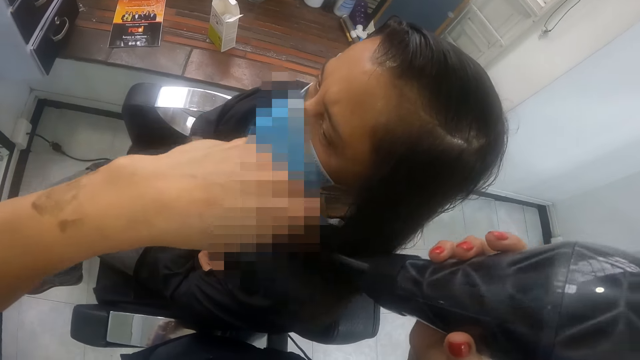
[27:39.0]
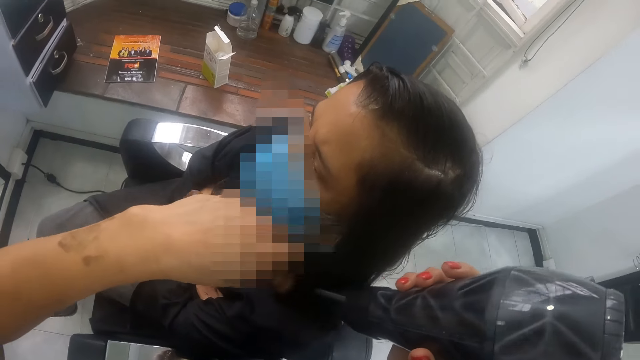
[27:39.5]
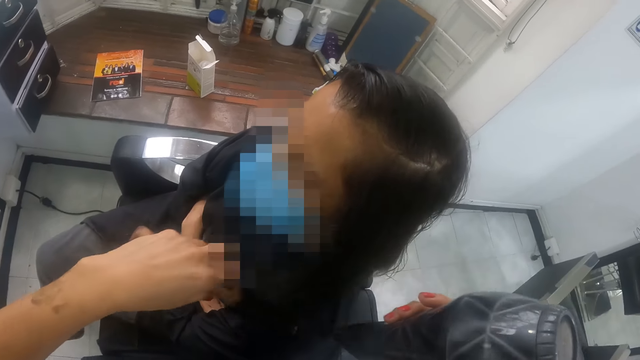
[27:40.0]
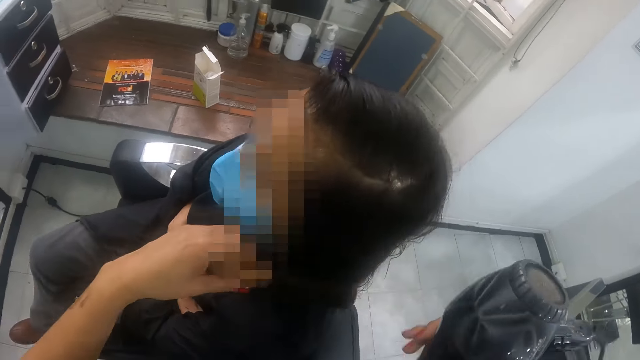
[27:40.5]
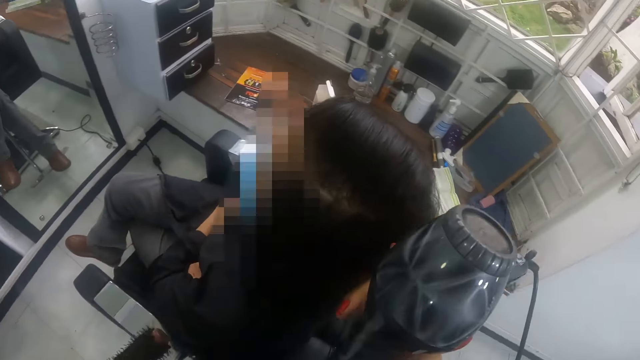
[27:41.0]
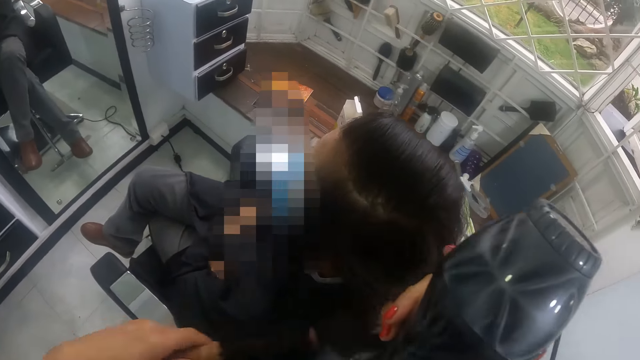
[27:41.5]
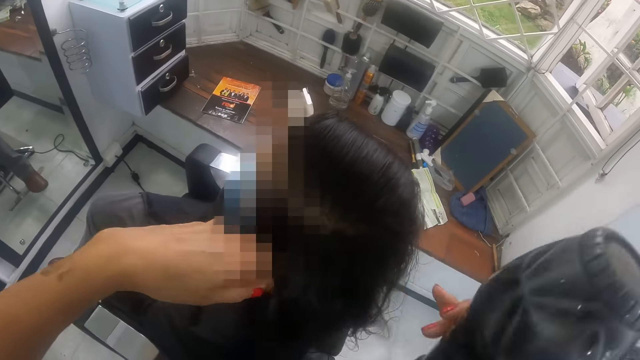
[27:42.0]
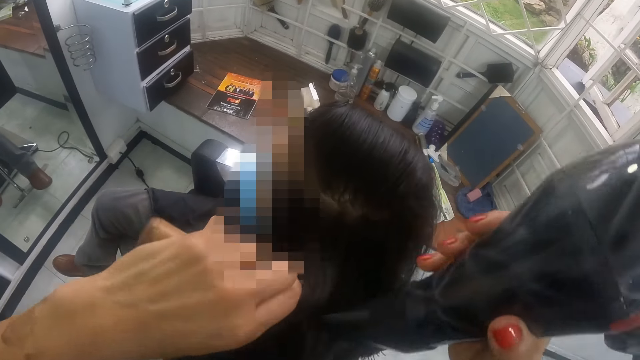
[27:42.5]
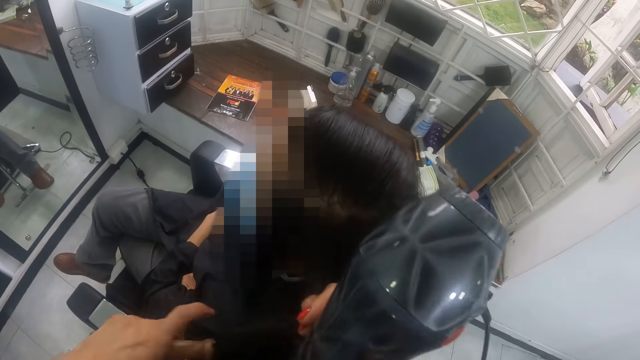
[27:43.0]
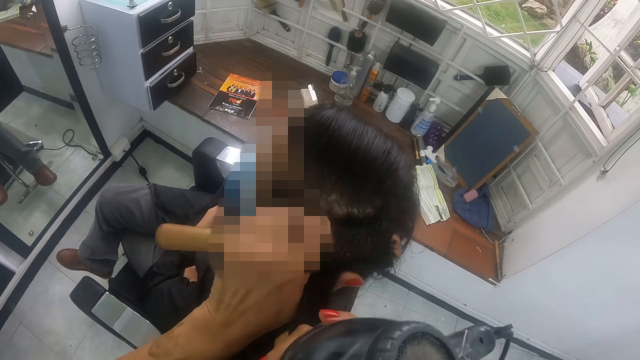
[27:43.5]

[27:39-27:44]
The camera wearer brushes the portion of the hair with the round brush in her left hand. She pulls a portion of the hair of the man with her right hand. She straightens the portion of the hair of the man from her right hand with the round brush in her left hand. She uses the hair dryer in her right hand on the portion of the hair of the man. She pulls the portion of the hair of the man from the round brush in her left hand with her right hand. She straightens the portion of the hair of the man from her right hand with the round brush in her left hand.

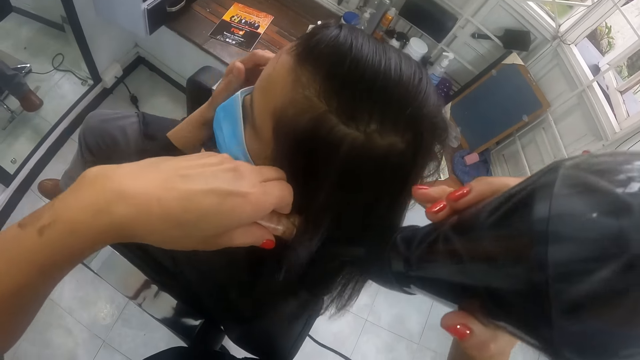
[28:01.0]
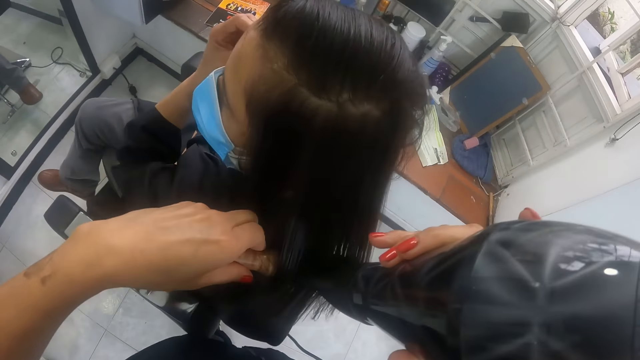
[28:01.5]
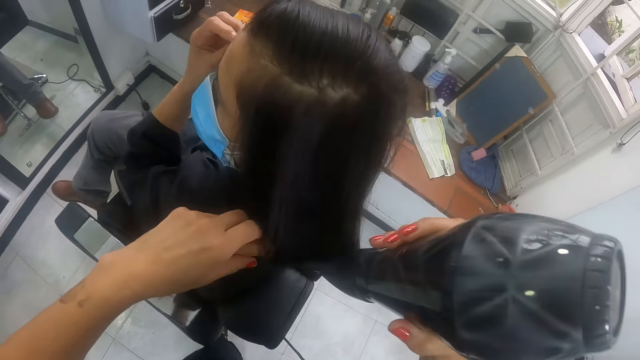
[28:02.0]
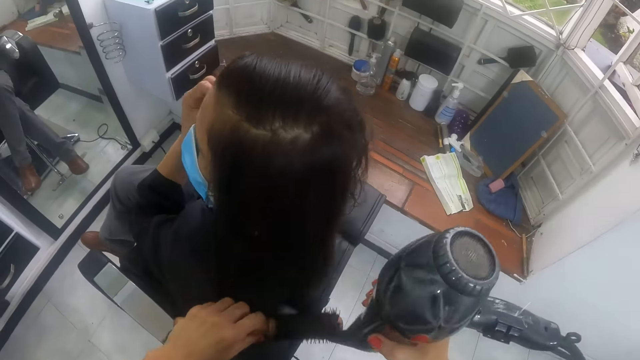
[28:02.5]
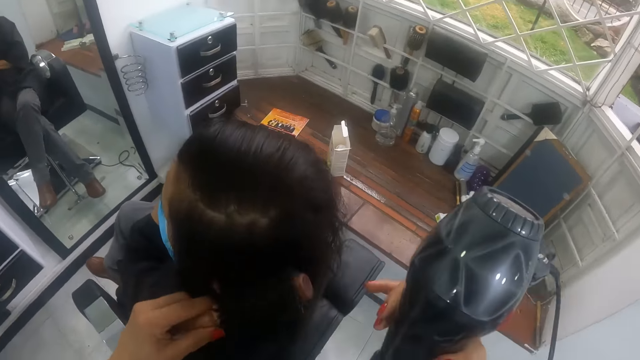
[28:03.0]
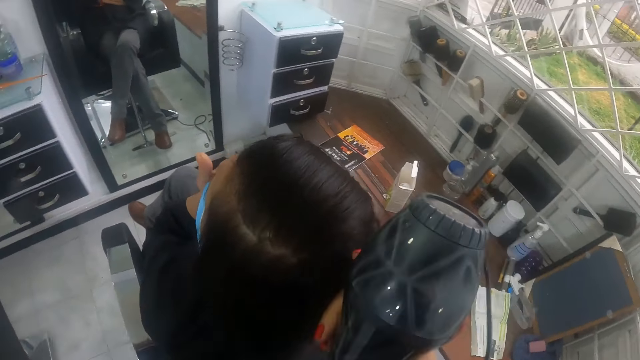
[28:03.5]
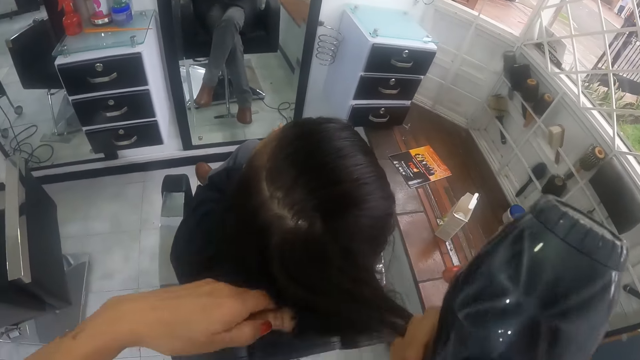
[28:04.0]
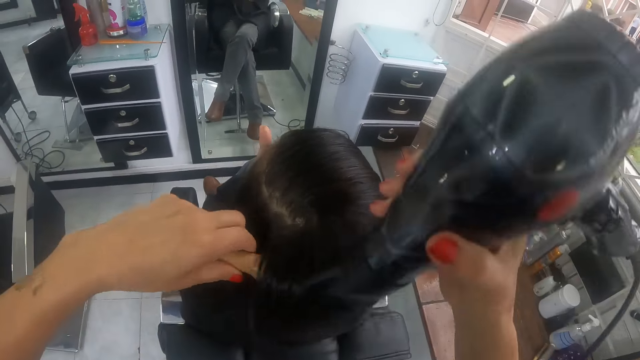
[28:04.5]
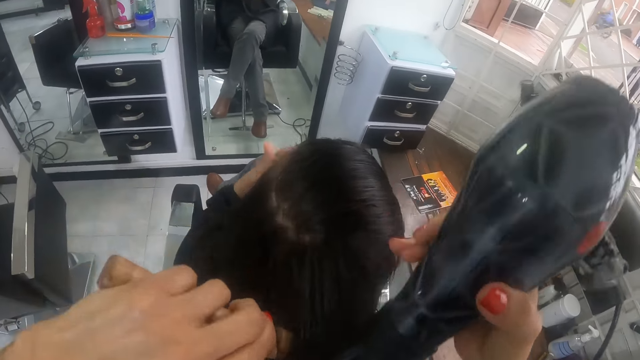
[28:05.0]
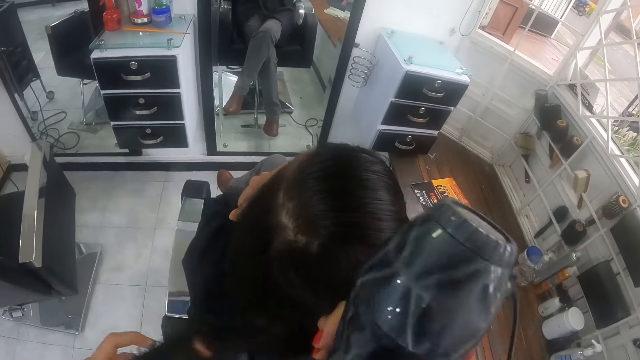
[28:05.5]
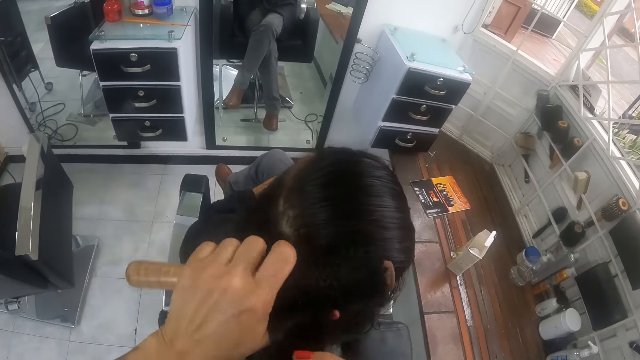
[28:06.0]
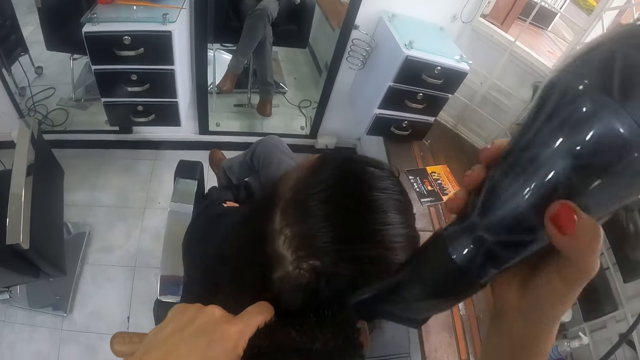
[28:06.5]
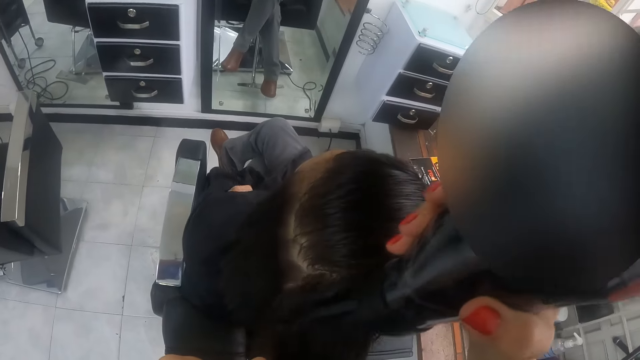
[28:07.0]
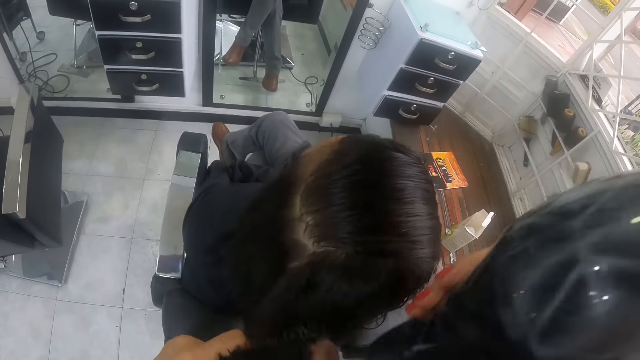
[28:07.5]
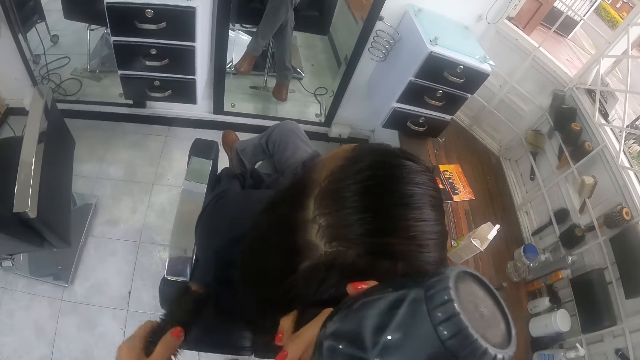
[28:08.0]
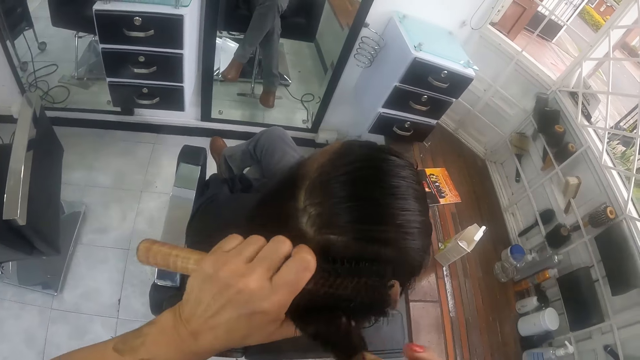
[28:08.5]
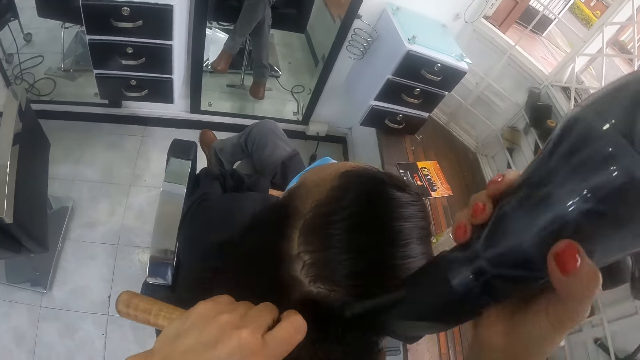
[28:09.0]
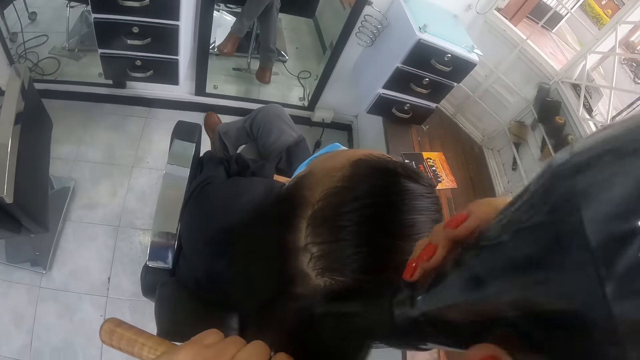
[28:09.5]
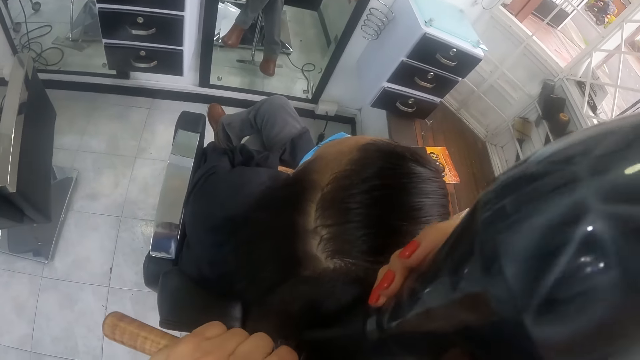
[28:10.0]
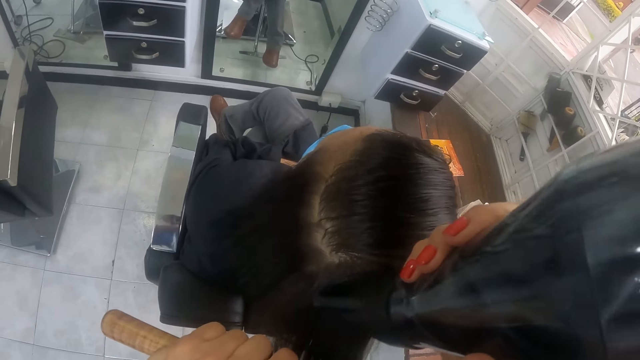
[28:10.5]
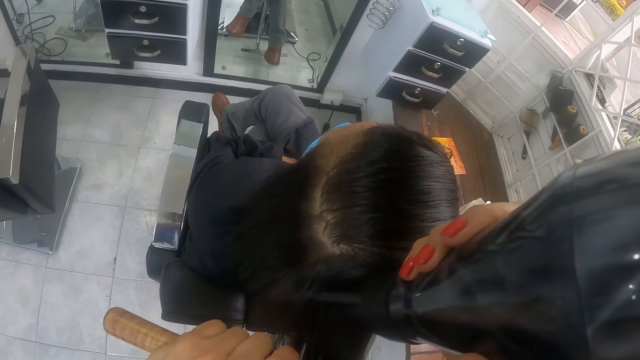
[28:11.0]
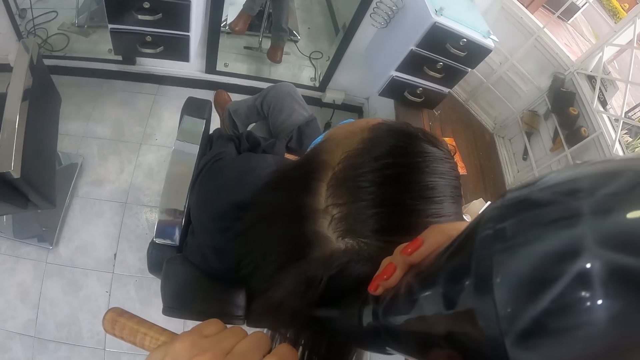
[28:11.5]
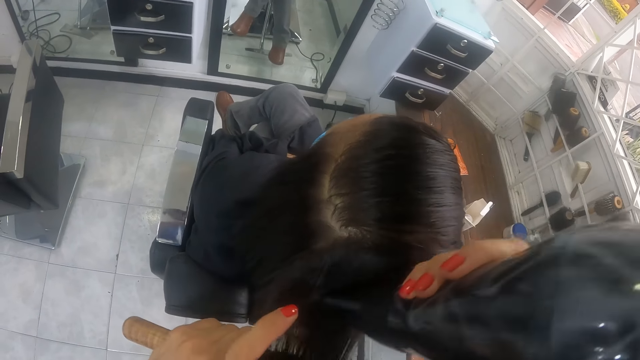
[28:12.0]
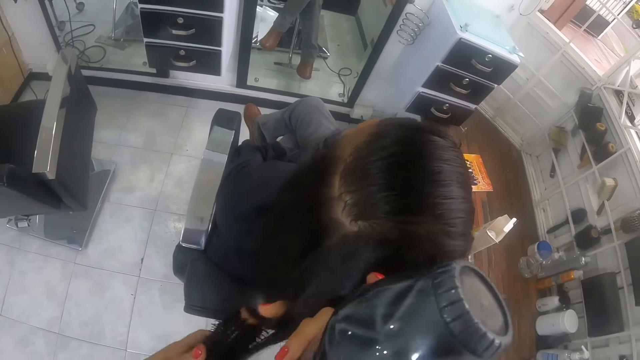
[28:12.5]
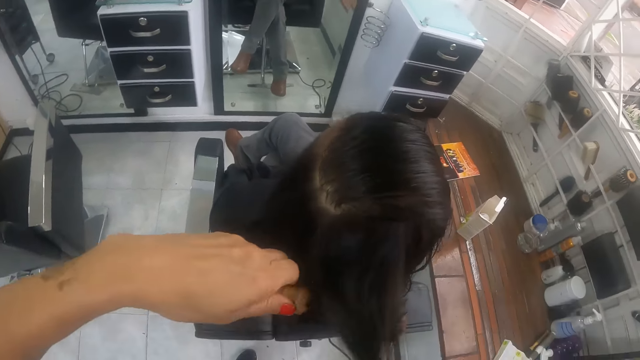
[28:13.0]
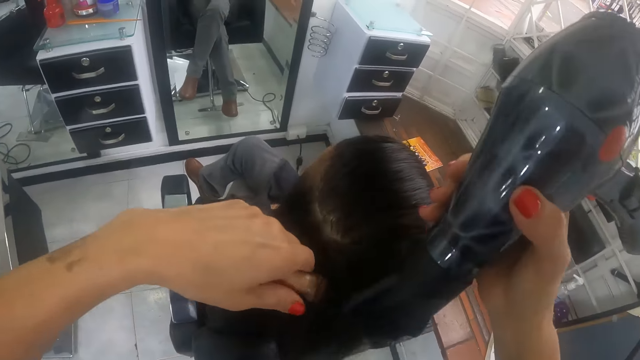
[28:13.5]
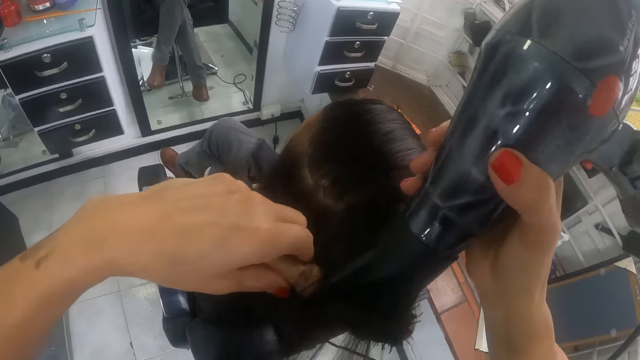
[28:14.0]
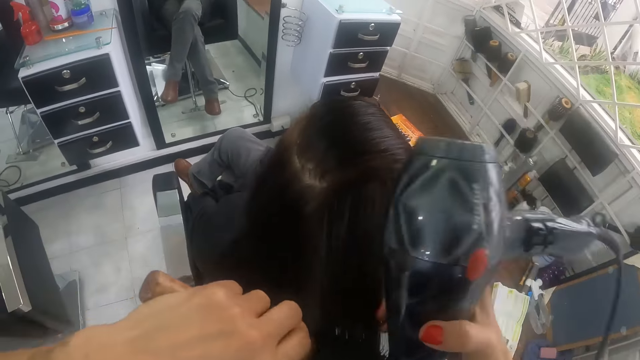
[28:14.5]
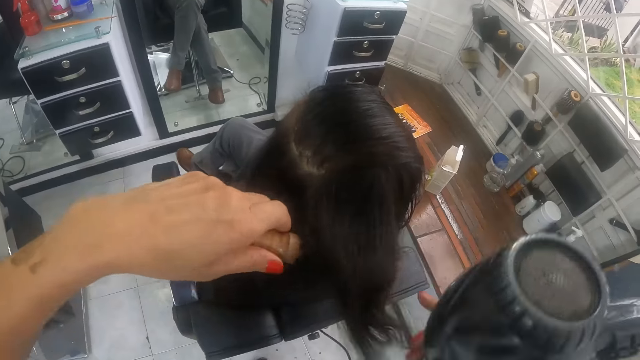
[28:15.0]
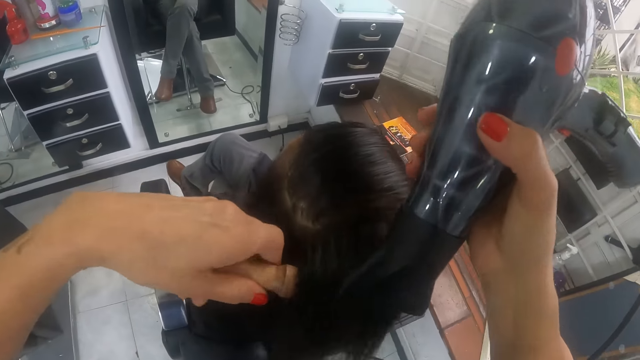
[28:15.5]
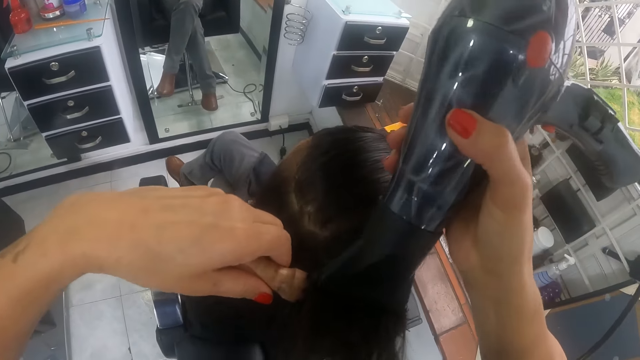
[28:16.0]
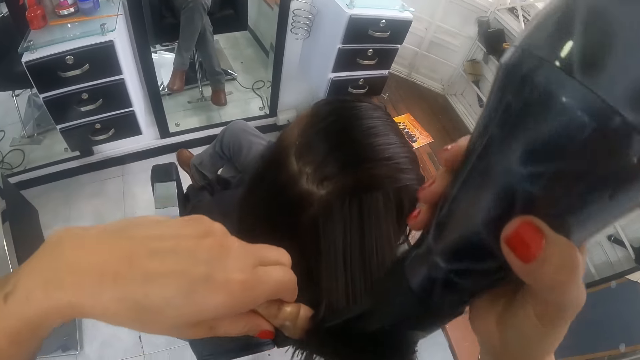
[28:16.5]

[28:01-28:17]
The camera wearer brushes the portion of the hair of the man with the round brush in her left hand. She pulls a portion of the hair of the man with her right hand. She straightens the portion of the hair of the man from her right hand with the round brush in her left hand. She uses the hair dryer in her right hand on the portion of the hair of the man. She pulls the portion of the hair of the man from the round brush in her left hand with her right hand. She straightens the portion of the hair of the man from her right hand with the round brush in her left hand. She uses the hair dryer in her right hand on the portion of the hair of the man. She pulls the portion of the hair of the man from the round brush in her left hand with her right hand. She straightens the portion of the hair of the man from her right hand with the round brush in her left hand. She uses the hair dryer in her right hand on the portion of the hair of the man. She pulls the portion of the hair of the man from the round brush in her left hand with her right hand. She straightens the portion of the hair of the man from her right hand with the round brush in her left hand. She uses the hair dryer in her right hand on the portion of the hair of the man. She pulls the portion of the hair of the man from the round brush in her left hand with her right hand. She straightens the portion of the hair of the man from her right hand with the round brush in her left hand. She uses the hair dryer in her right hand on the portion of the hair of the man.
